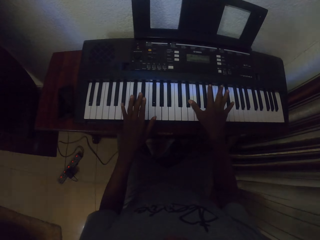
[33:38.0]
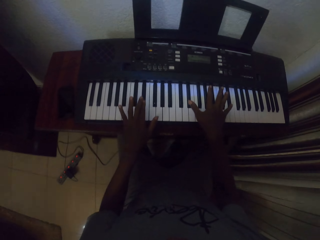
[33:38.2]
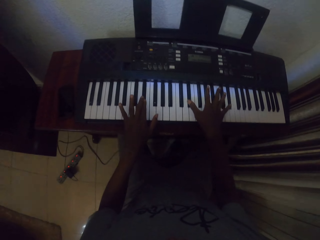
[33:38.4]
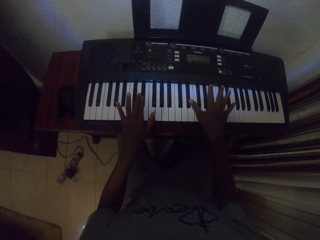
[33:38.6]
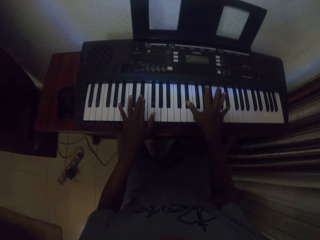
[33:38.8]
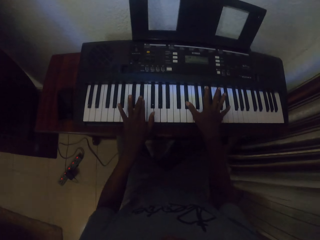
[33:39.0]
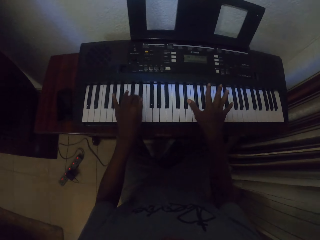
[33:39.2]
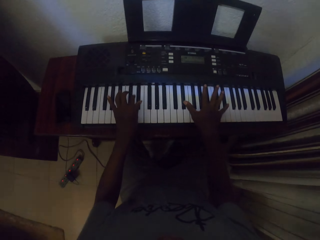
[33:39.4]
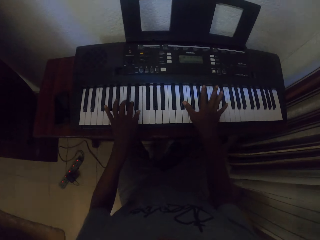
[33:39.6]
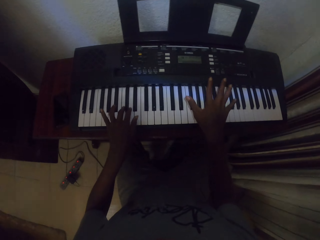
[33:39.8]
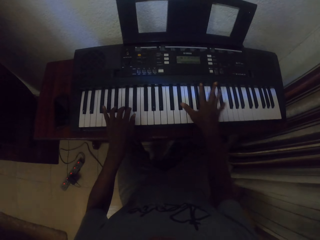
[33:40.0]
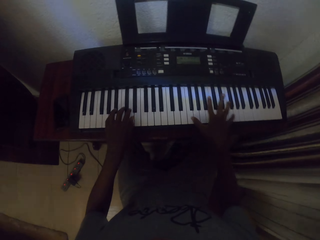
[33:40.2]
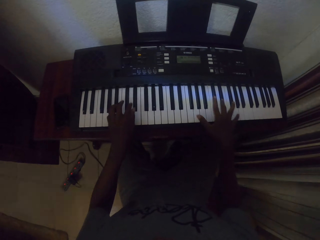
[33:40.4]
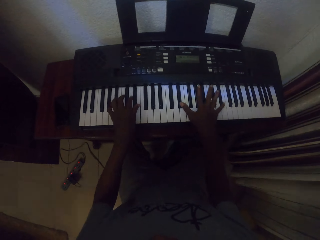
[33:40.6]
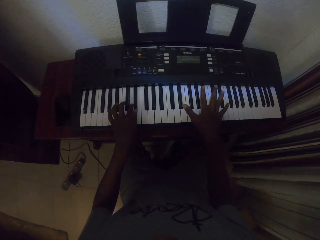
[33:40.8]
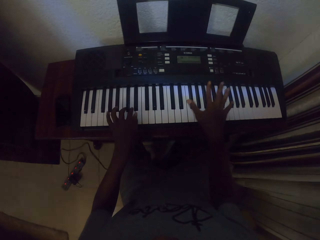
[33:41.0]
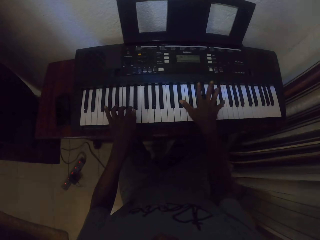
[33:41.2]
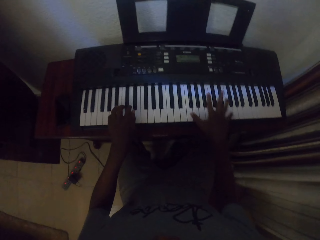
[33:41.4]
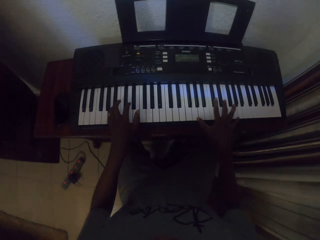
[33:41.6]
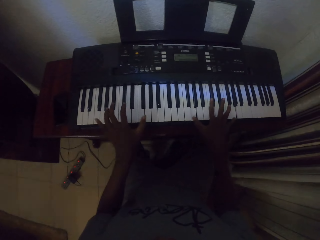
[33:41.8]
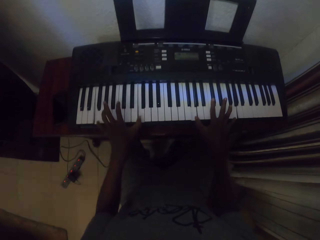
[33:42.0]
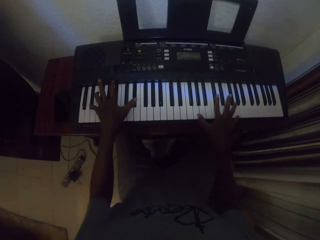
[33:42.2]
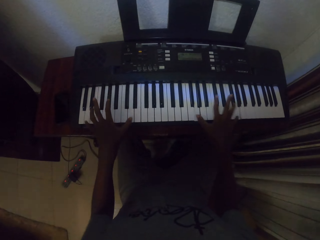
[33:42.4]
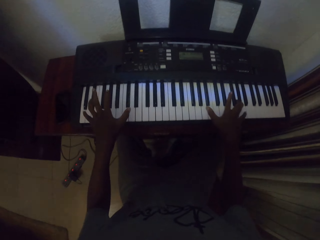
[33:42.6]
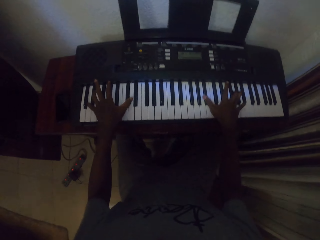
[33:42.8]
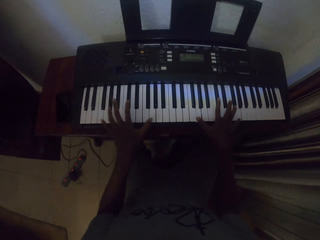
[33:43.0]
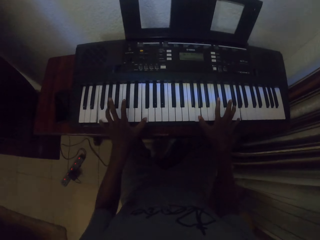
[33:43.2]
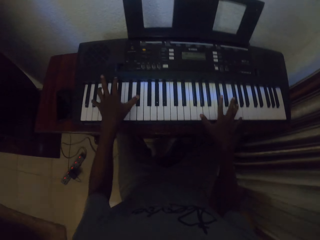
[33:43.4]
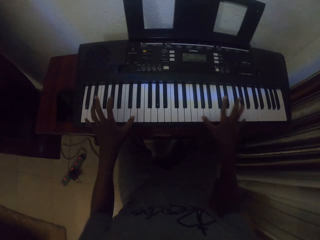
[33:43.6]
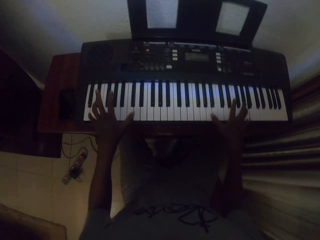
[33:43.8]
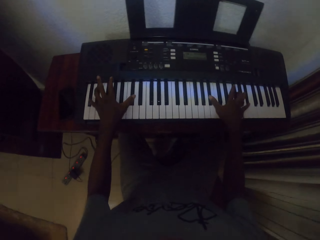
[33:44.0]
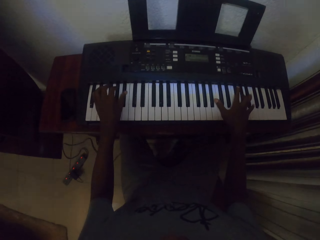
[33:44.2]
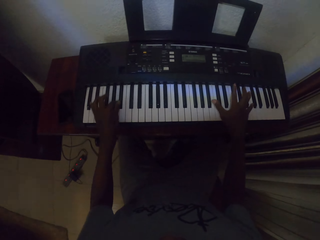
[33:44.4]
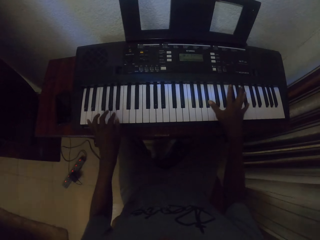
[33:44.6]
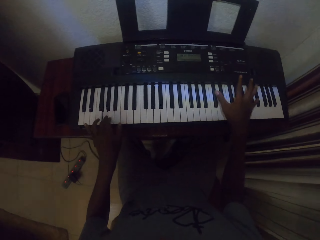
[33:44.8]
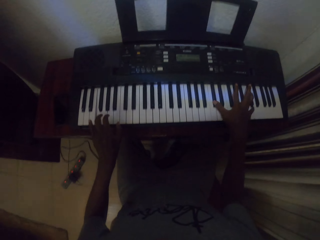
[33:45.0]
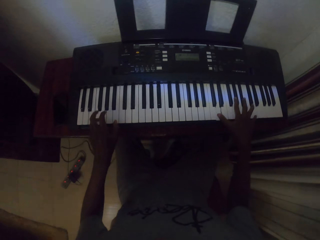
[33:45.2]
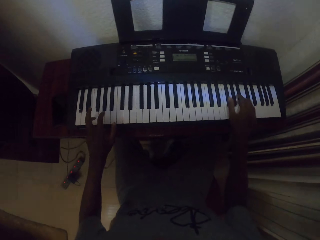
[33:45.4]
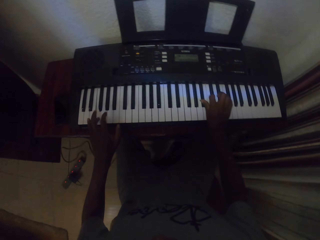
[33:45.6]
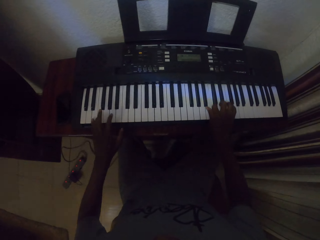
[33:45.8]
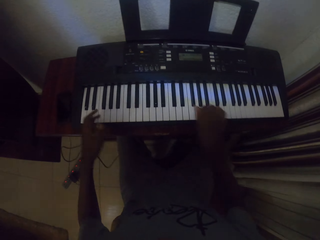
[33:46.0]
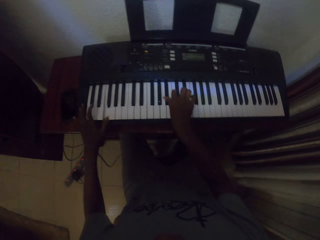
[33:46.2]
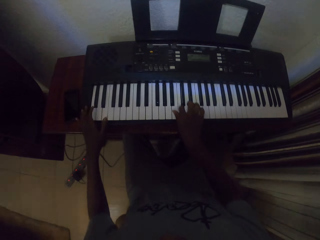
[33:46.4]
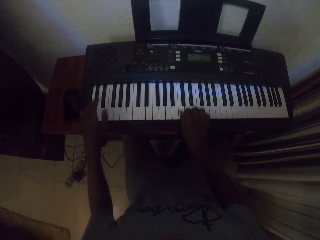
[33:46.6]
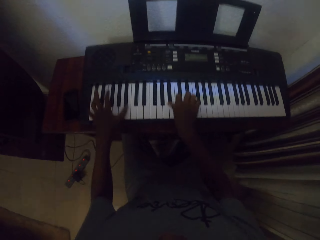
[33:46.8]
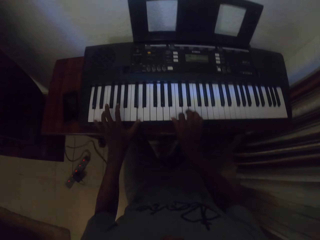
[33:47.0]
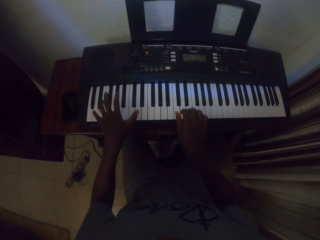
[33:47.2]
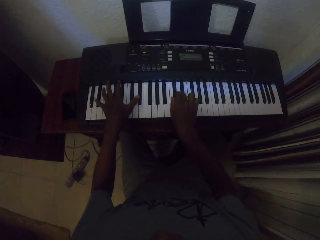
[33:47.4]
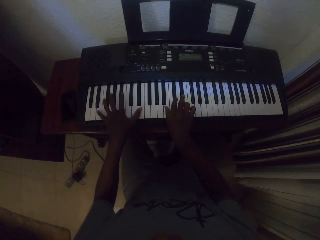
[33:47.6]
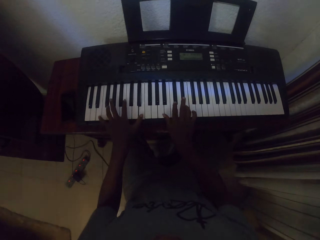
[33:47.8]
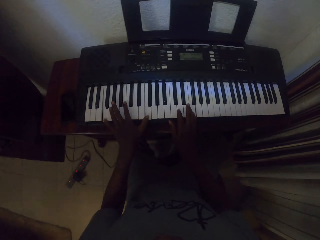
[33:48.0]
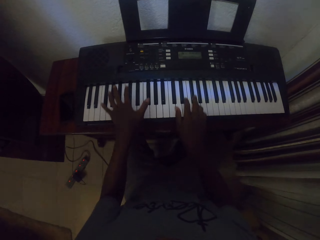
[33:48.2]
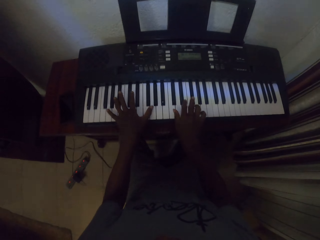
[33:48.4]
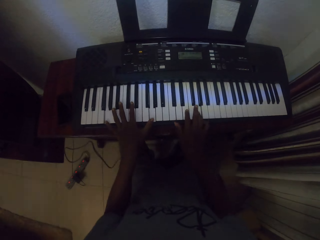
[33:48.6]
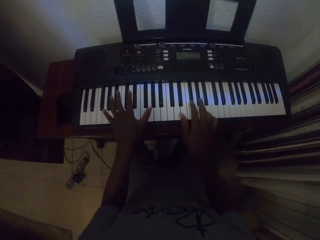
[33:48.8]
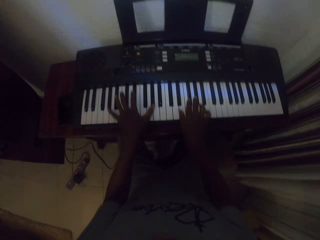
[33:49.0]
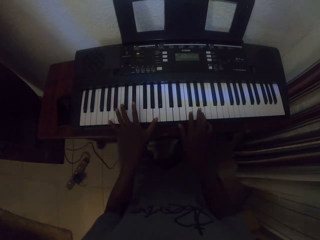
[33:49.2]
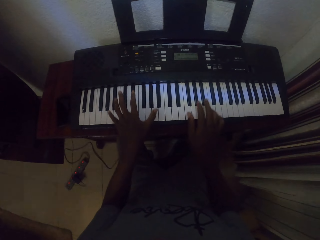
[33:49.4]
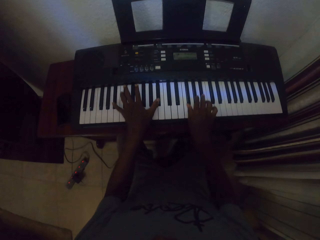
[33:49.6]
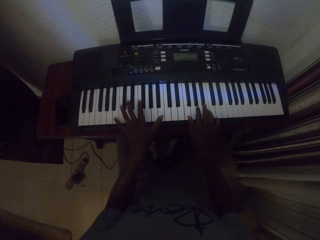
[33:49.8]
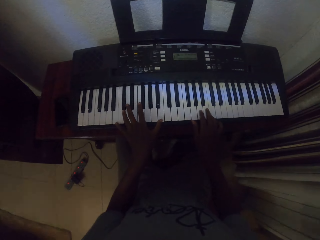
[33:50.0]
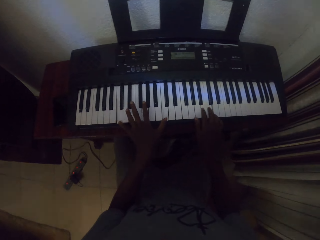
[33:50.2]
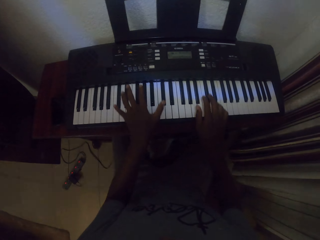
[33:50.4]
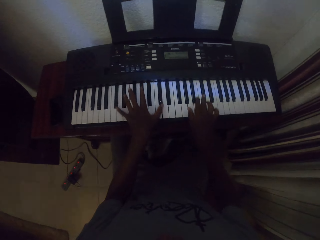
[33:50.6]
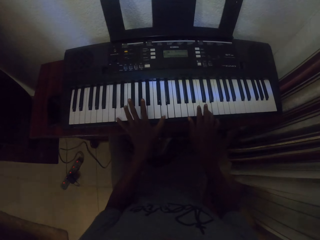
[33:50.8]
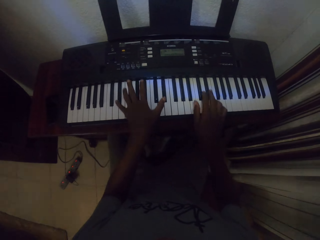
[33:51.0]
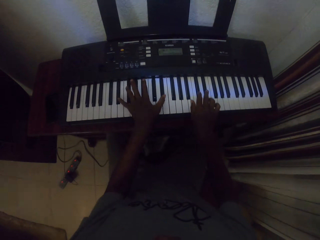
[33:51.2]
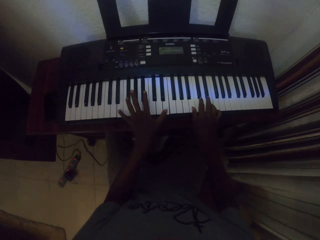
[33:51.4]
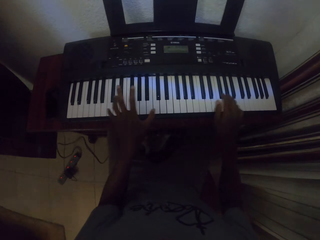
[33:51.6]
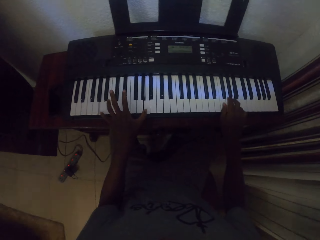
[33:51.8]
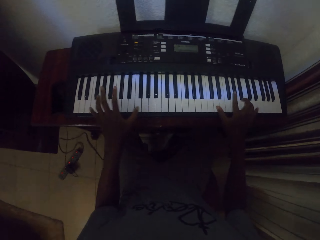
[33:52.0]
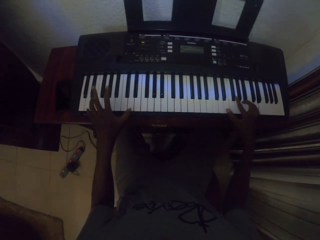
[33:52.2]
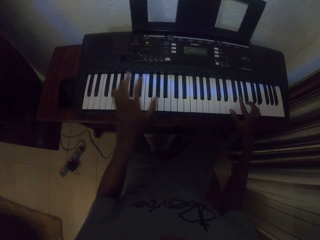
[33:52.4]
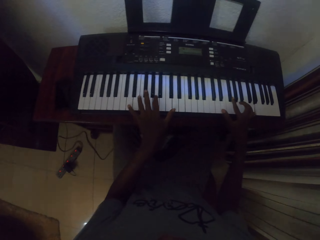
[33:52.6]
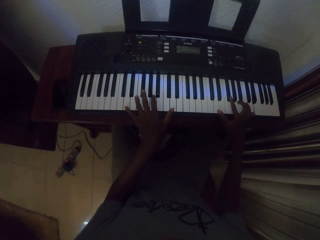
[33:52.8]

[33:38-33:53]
The camera wearer plays the piano with both hands. They play the piano with both hands repeatedly.

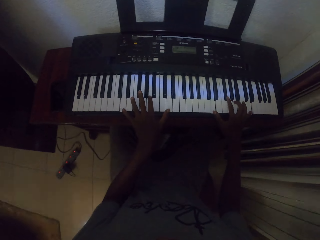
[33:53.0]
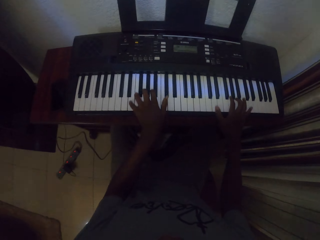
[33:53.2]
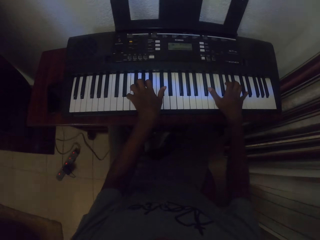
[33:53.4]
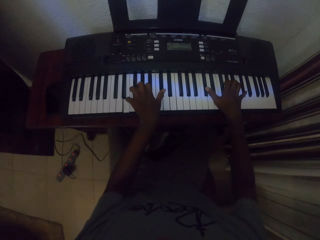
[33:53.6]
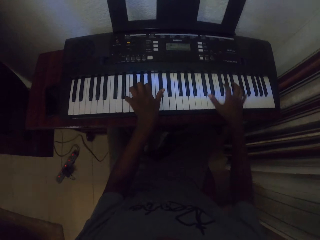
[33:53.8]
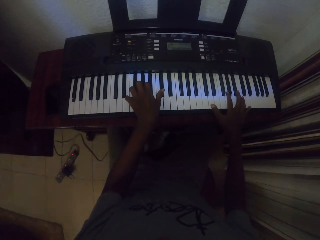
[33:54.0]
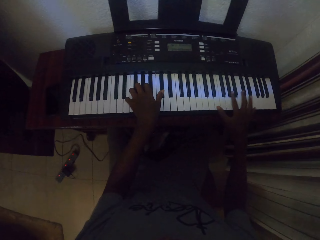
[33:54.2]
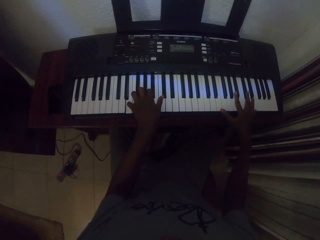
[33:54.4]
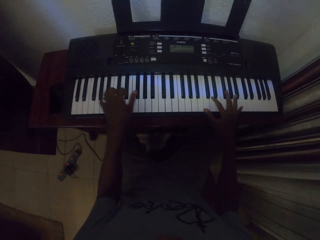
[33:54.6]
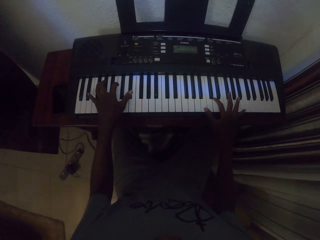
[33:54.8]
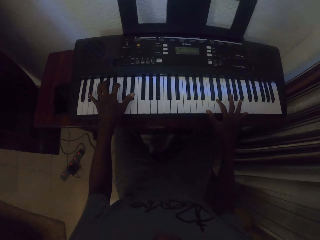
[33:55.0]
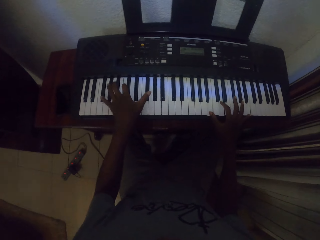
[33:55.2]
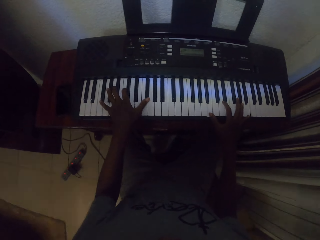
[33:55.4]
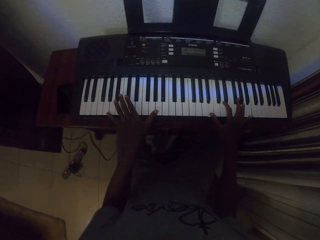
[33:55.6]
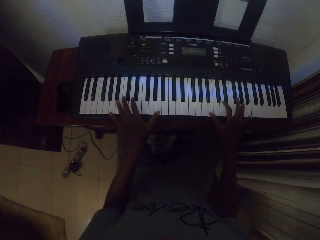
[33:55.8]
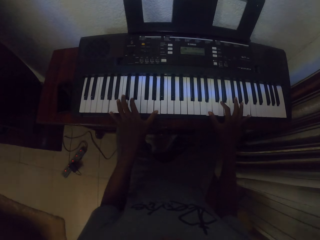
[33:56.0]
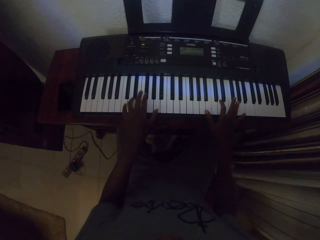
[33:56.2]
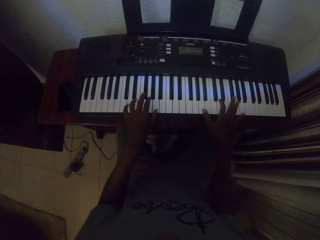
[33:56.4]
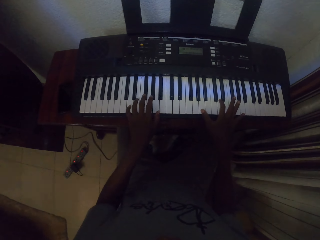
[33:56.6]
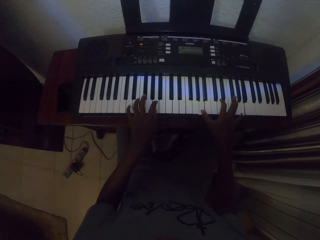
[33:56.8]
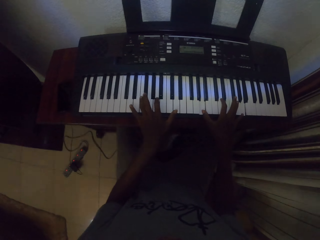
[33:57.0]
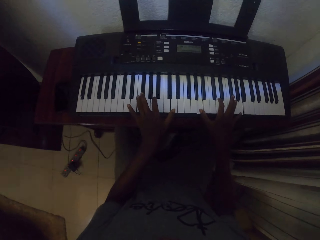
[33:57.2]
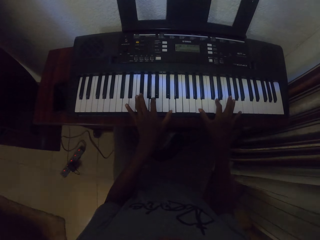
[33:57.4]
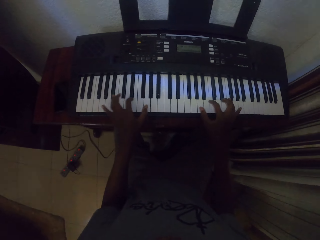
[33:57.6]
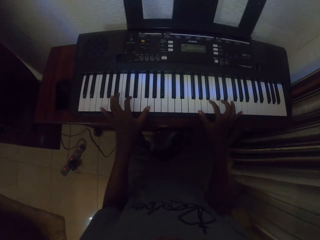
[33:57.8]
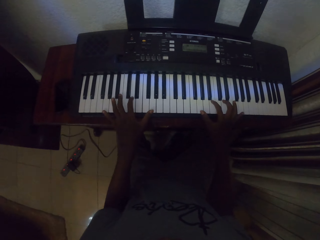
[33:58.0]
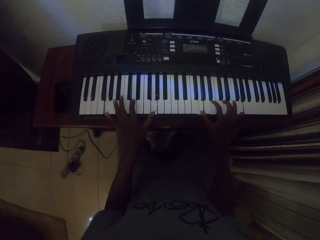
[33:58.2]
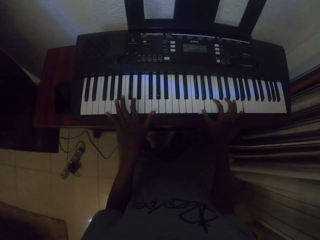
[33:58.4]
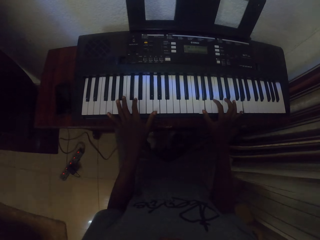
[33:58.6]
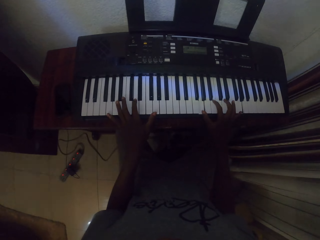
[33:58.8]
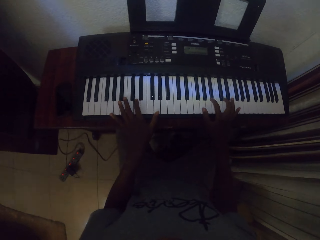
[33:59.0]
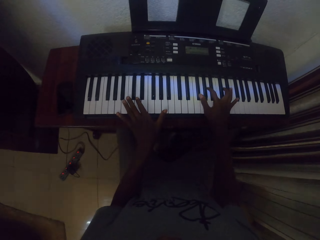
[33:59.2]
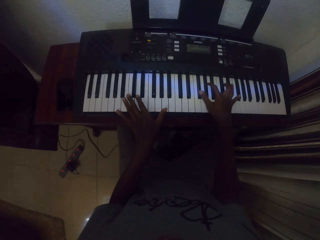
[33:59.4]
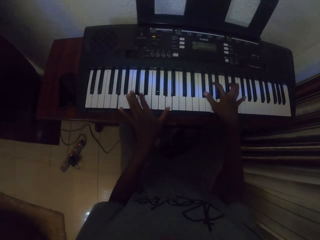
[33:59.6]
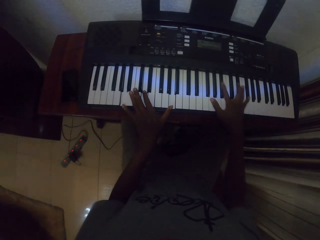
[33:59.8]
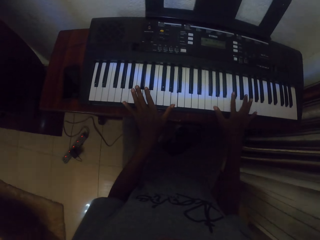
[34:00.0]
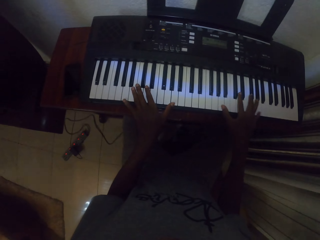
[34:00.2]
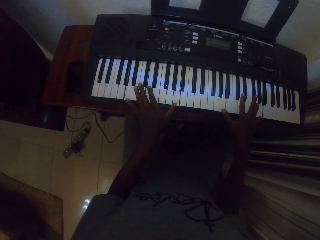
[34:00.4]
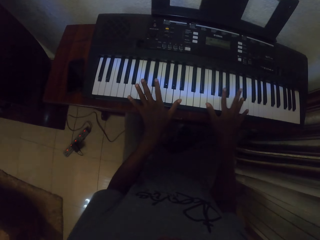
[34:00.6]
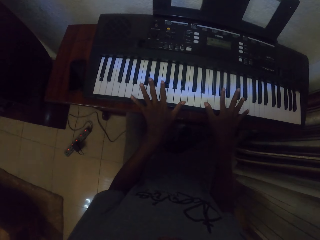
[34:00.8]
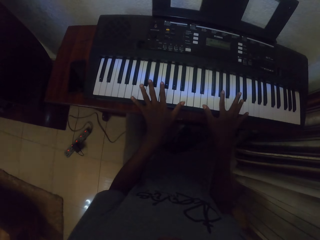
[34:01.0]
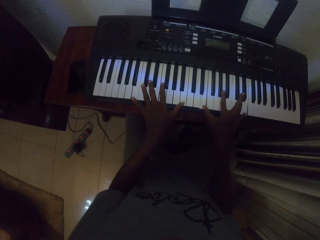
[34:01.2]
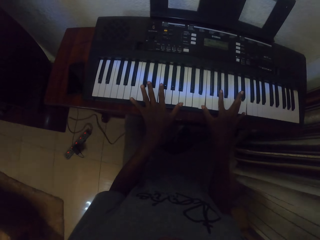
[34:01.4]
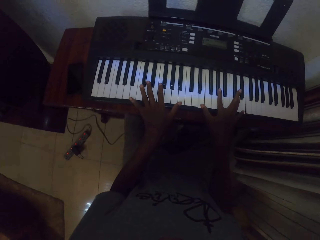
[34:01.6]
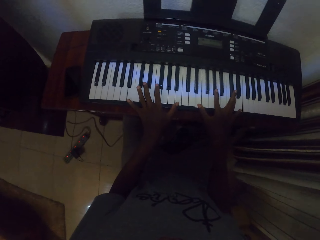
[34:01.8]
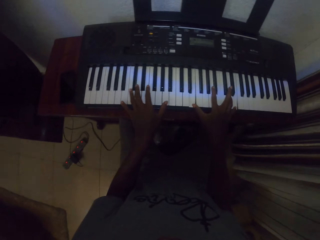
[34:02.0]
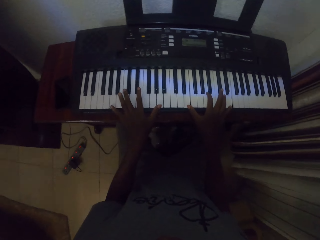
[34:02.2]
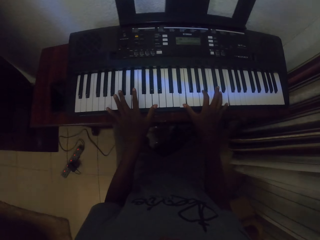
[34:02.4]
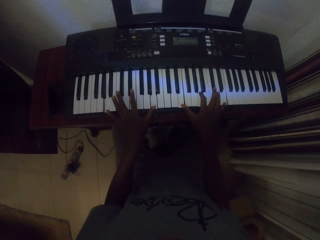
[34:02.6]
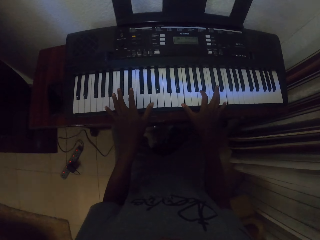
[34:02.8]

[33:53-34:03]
The camera wearer plays the piano with both hands. They play the piano with both hands repeatedly.
